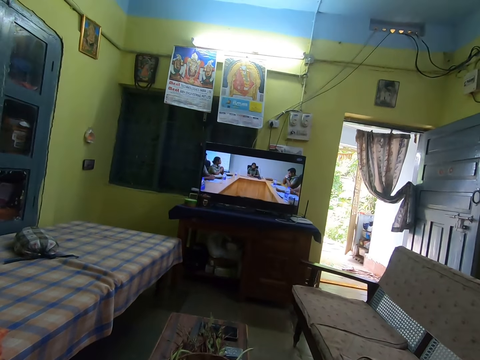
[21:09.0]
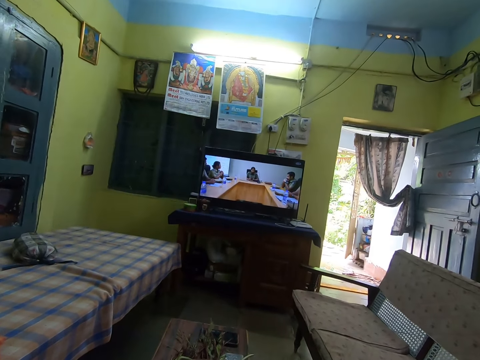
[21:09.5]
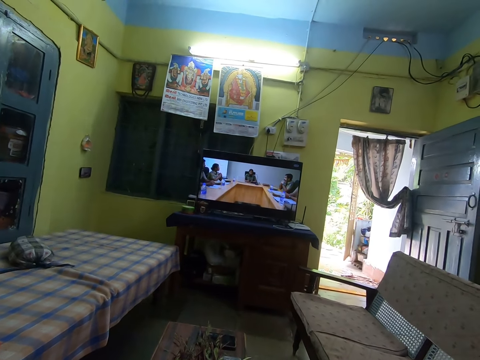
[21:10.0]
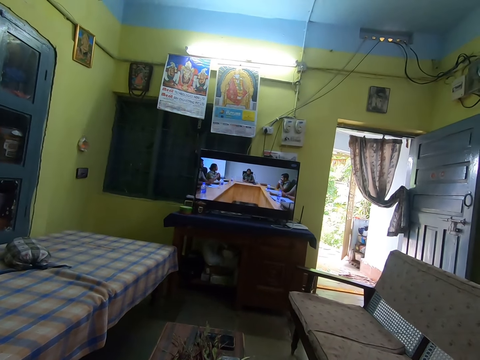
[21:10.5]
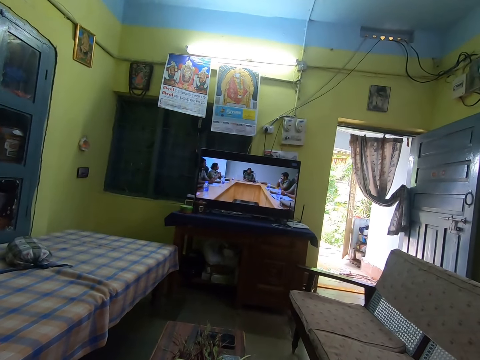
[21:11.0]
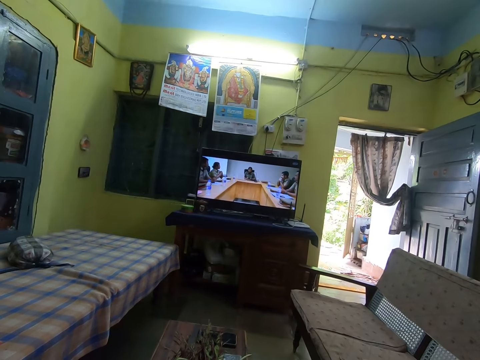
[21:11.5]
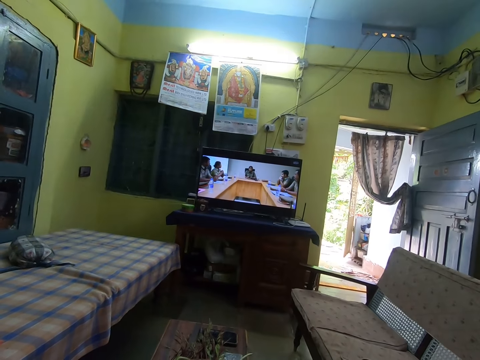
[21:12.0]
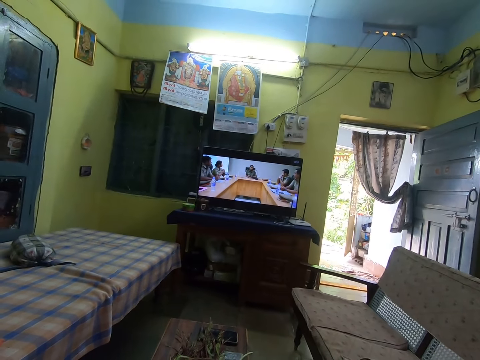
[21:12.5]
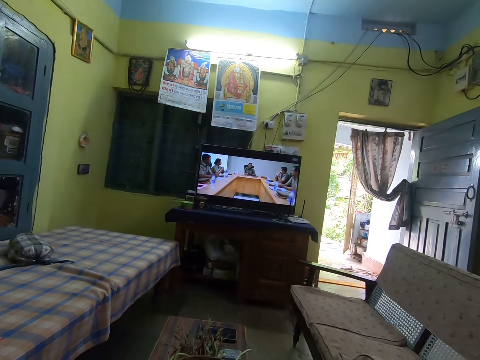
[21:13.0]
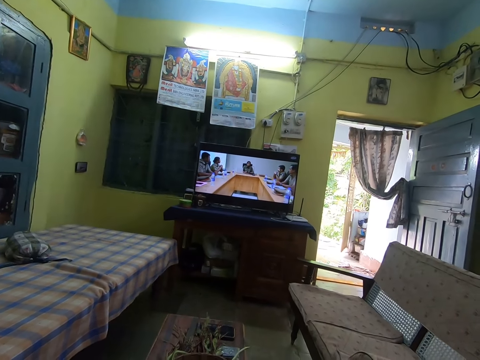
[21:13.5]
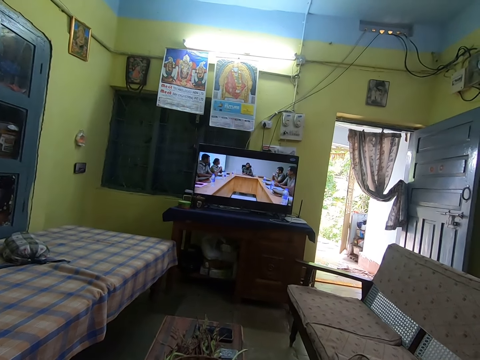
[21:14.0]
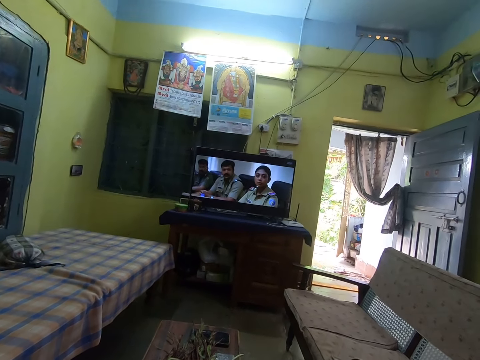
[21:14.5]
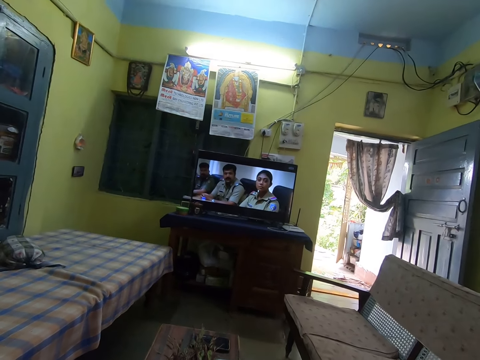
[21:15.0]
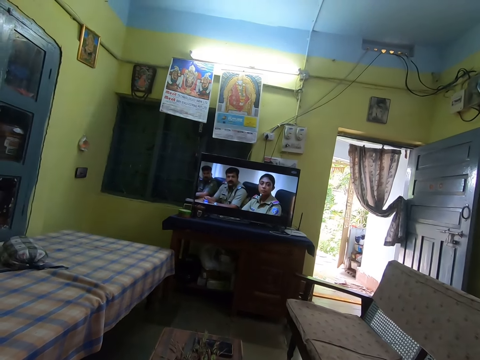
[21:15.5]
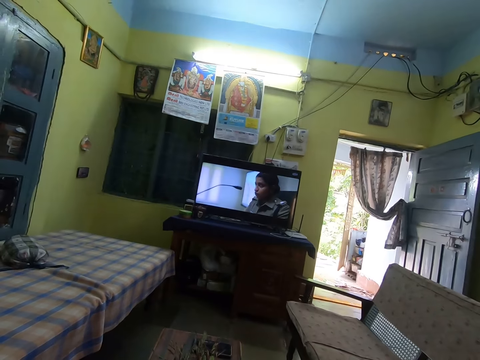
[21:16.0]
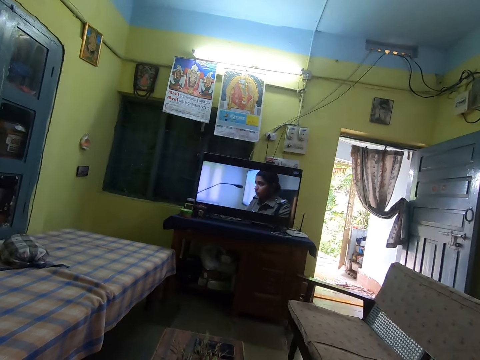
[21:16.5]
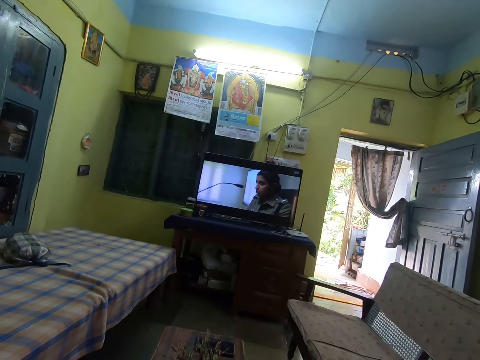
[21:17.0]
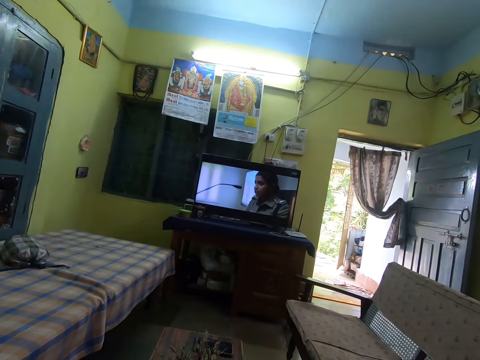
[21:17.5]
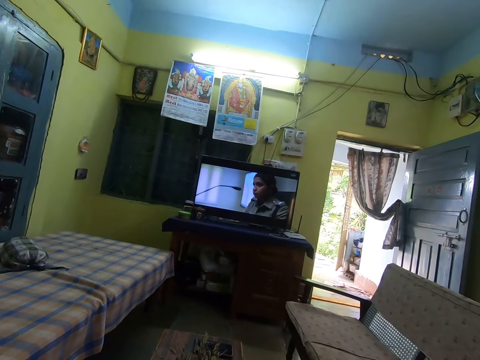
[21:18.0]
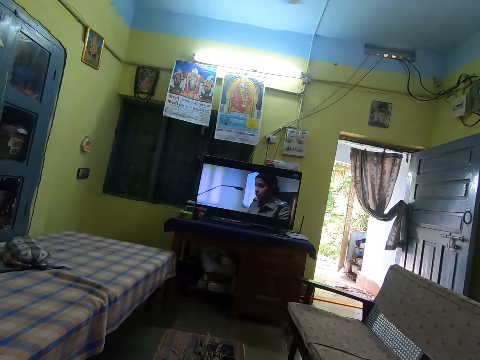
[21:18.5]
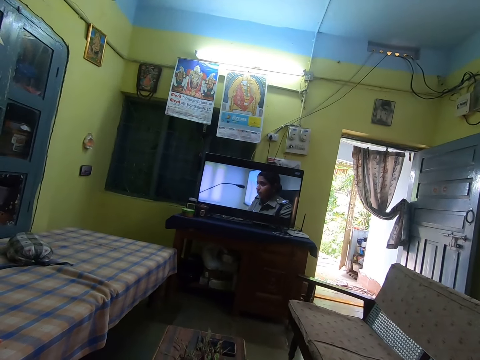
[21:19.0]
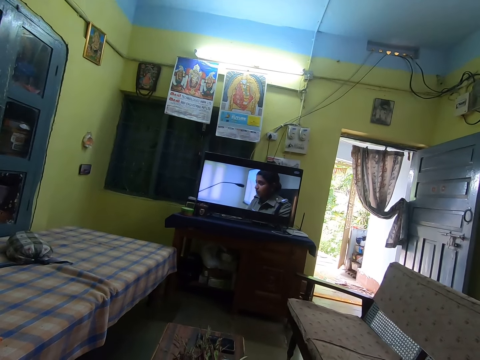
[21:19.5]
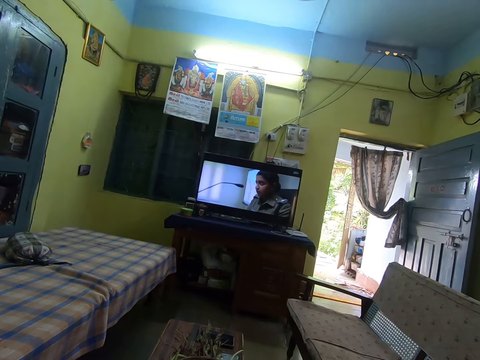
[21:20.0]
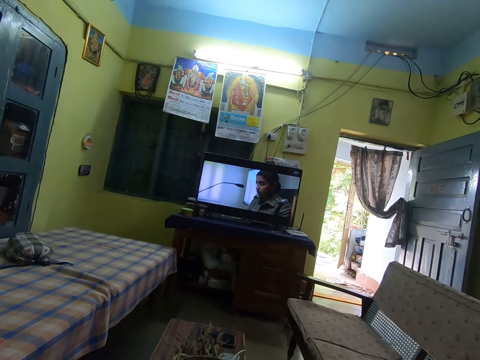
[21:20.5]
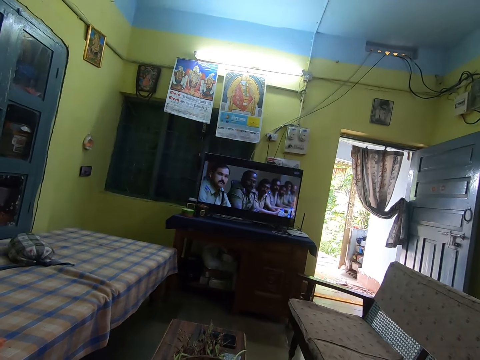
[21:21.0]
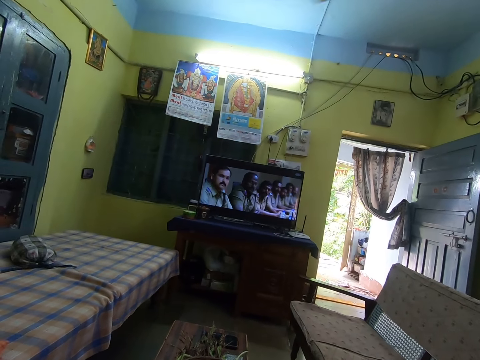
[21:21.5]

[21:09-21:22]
The camera wearer watches television.

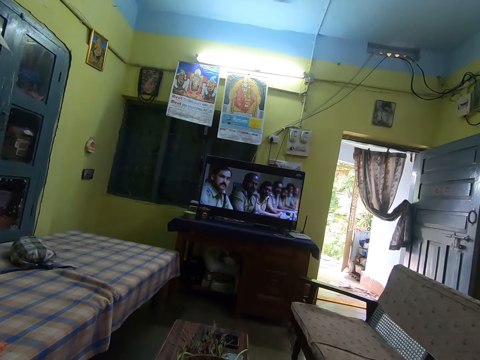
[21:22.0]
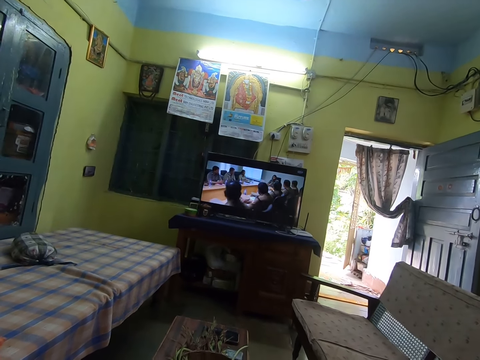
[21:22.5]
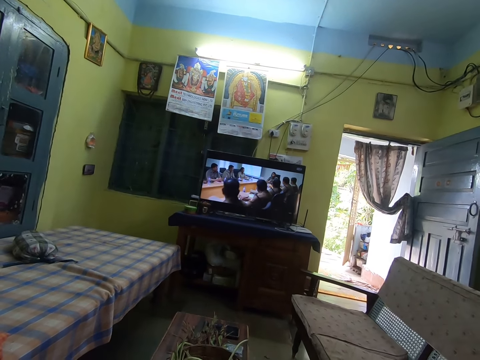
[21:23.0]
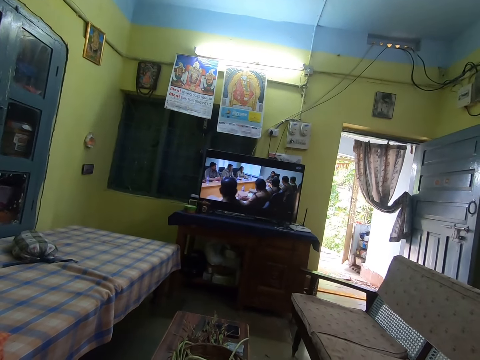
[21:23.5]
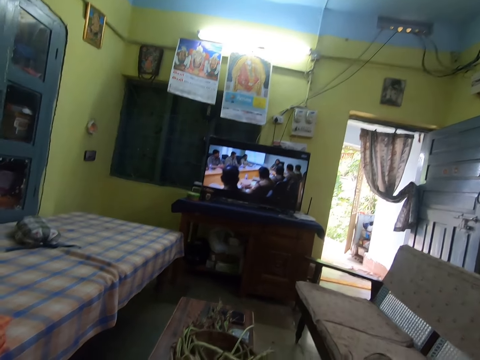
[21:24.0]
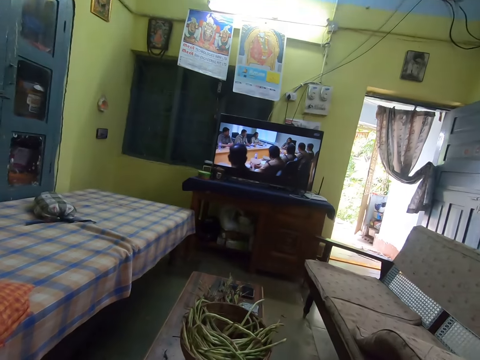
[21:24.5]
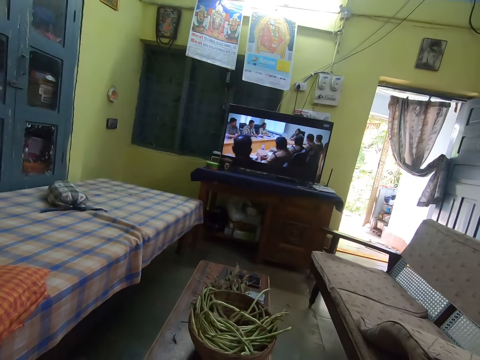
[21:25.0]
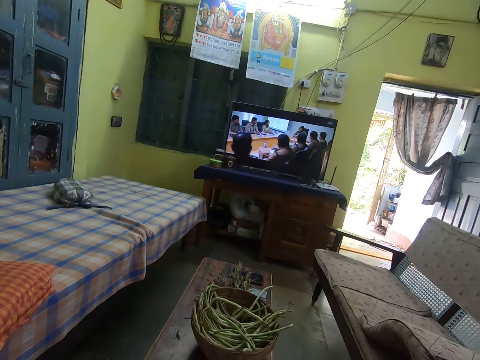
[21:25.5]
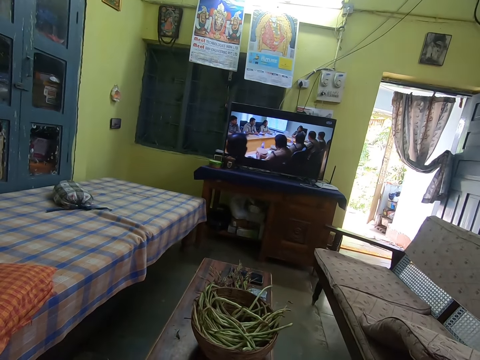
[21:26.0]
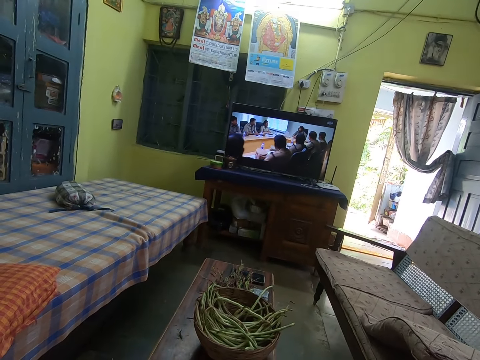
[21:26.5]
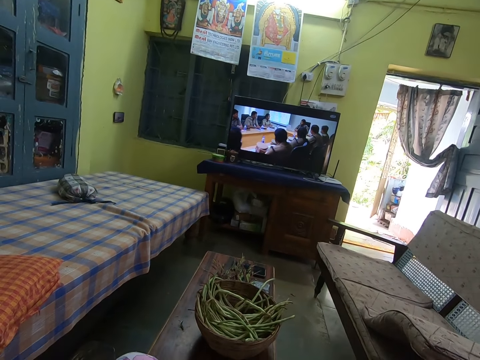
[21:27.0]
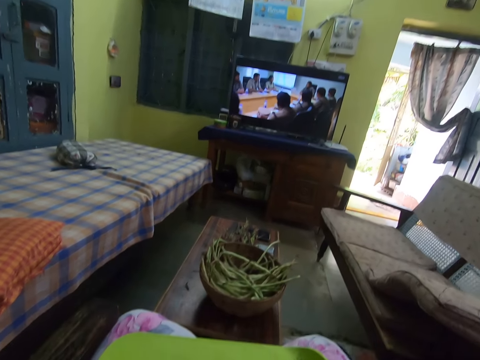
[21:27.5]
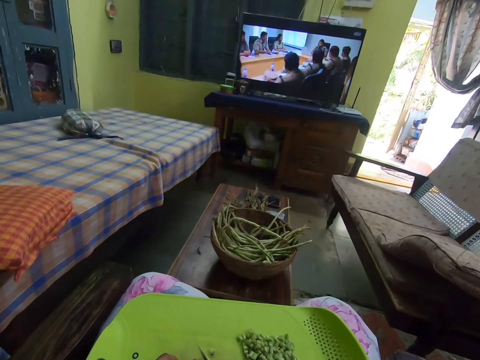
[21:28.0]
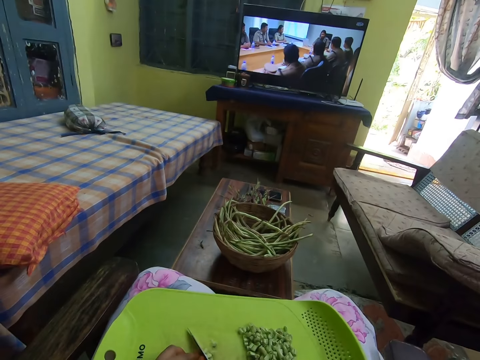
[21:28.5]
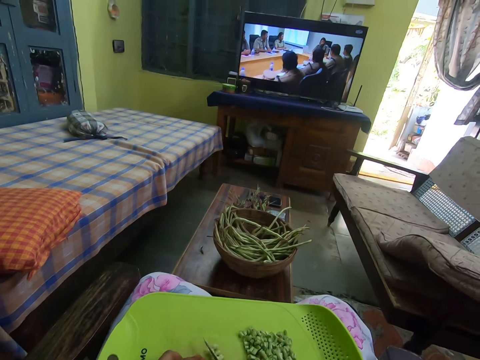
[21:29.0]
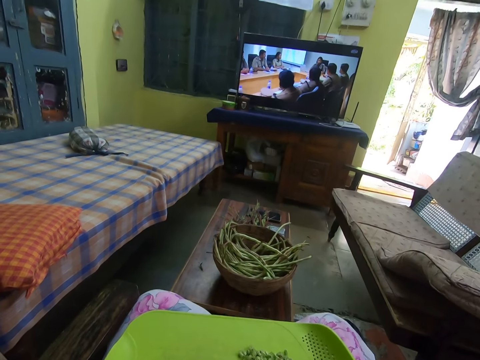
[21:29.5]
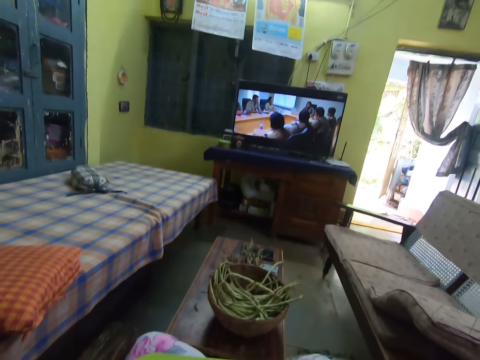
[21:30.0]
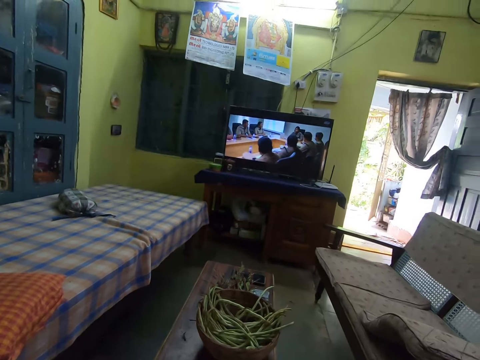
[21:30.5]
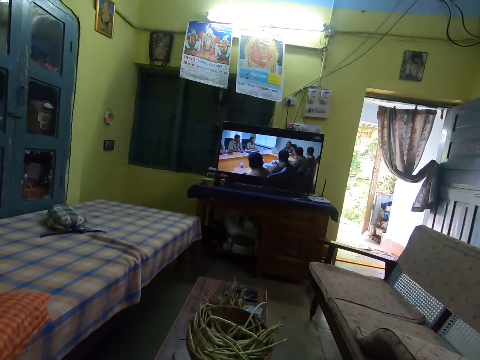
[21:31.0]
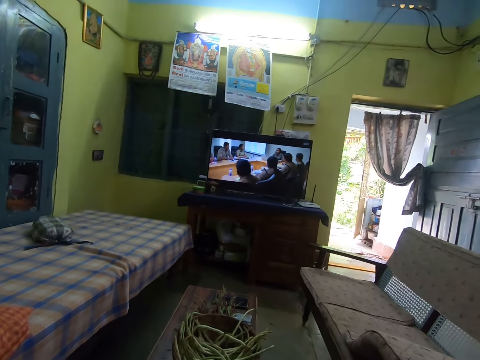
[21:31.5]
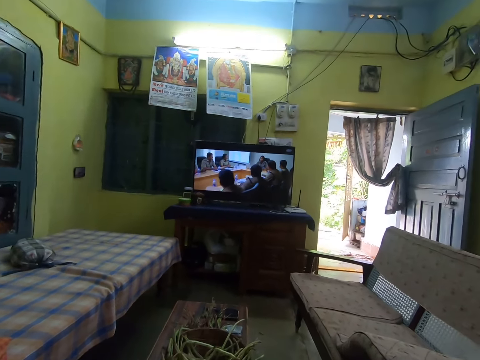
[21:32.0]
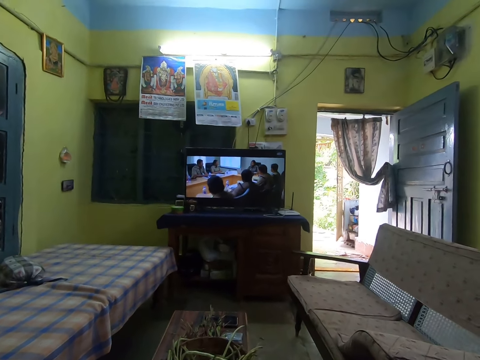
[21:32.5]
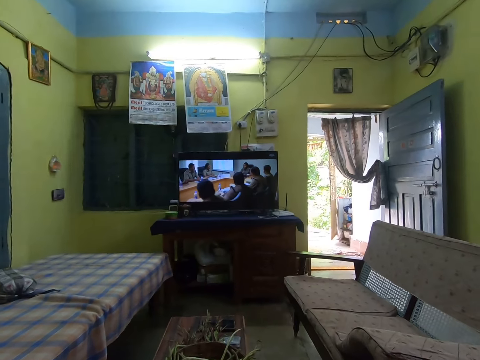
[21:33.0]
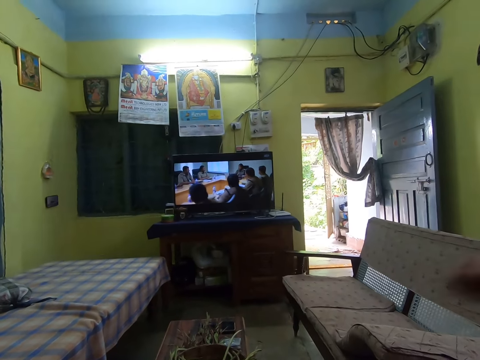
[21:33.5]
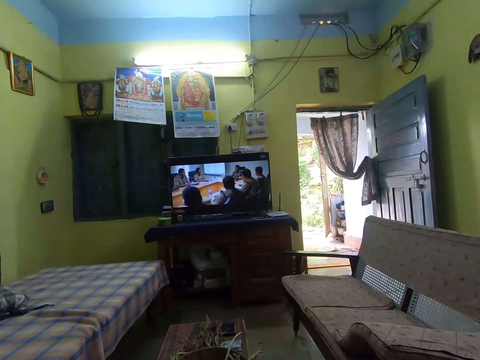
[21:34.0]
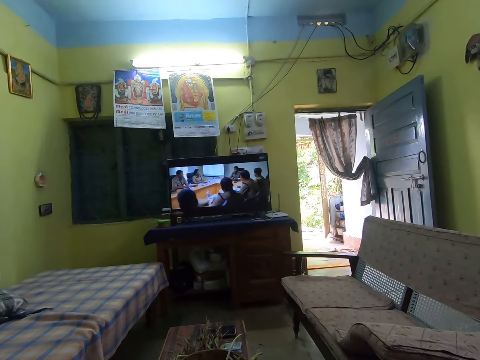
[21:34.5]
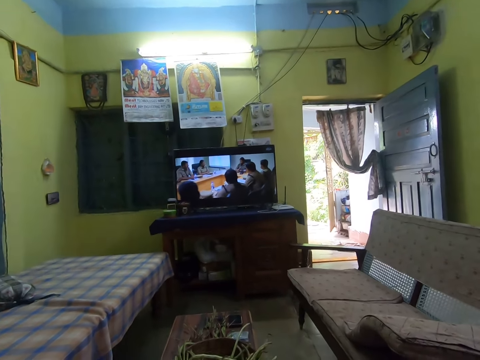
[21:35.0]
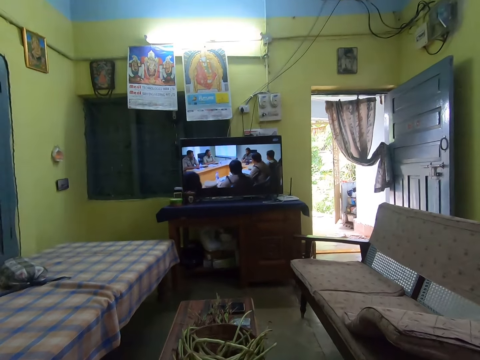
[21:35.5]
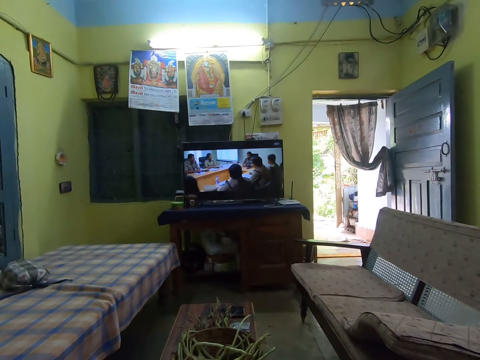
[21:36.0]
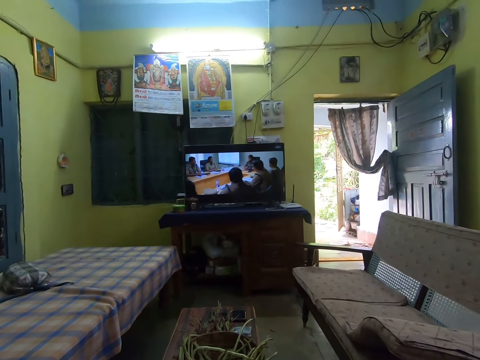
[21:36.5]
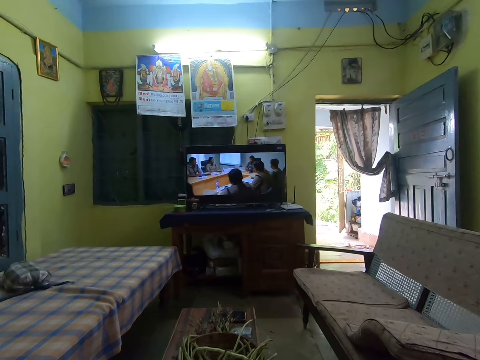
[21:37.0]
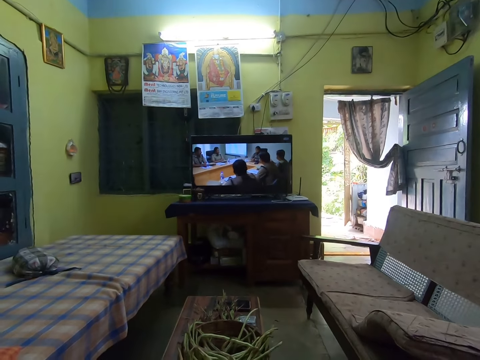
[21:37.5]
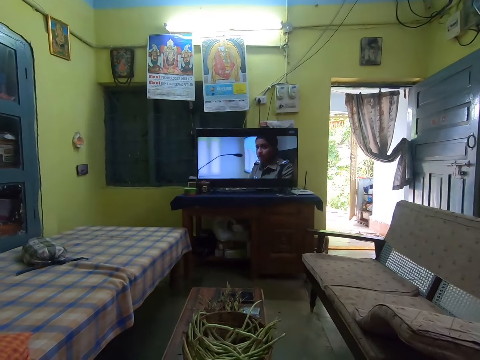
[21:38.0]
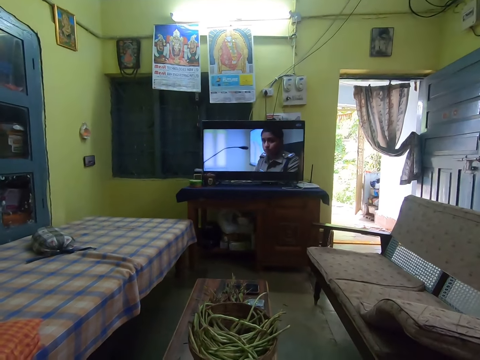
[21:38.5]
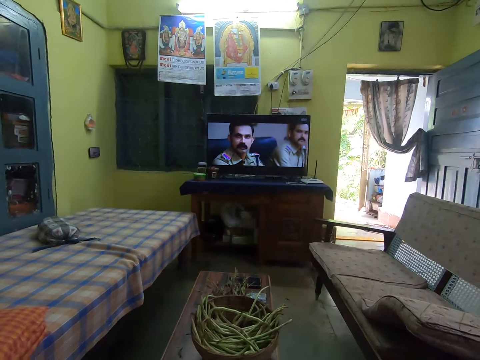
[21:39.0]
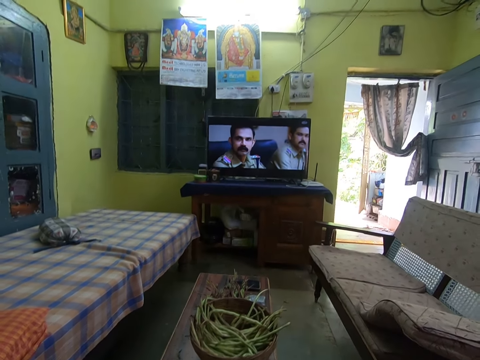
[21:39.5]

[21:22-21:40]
The camera wearer looks around. She chops the green beans on the chopping board with the knife in her right hand. She raises the right hand. She watches television.
